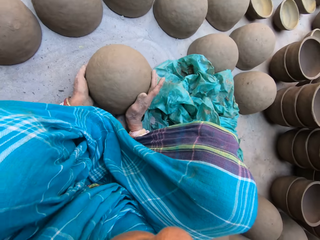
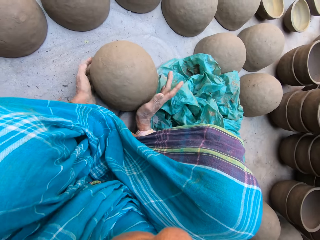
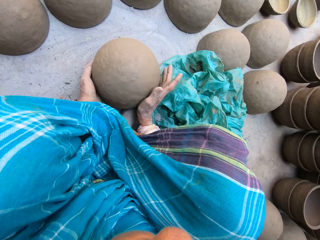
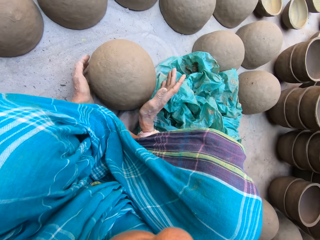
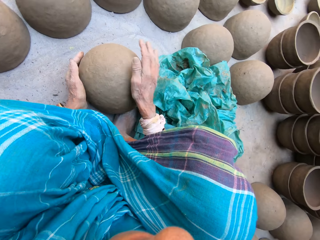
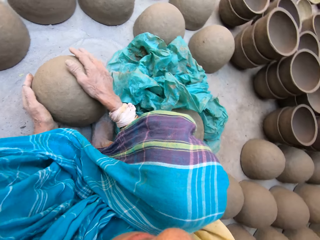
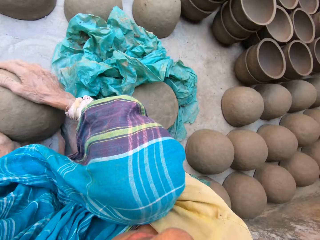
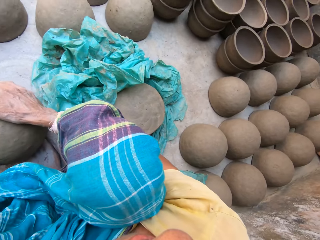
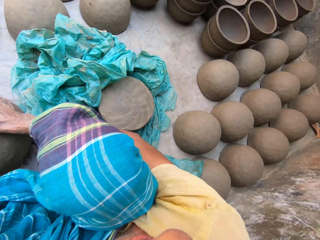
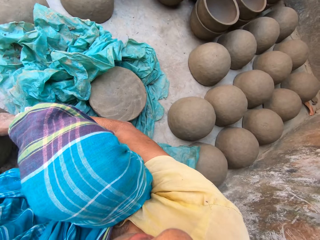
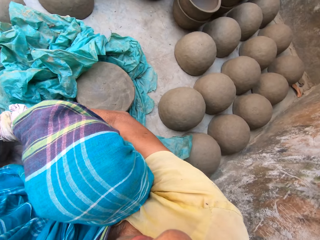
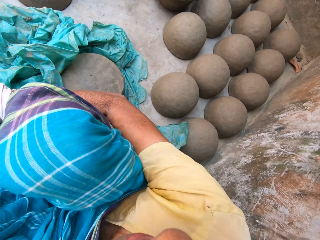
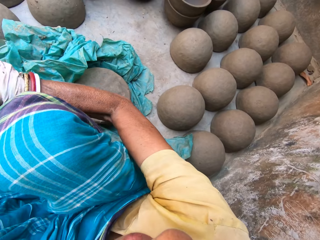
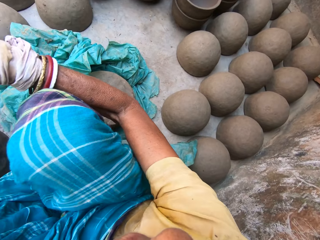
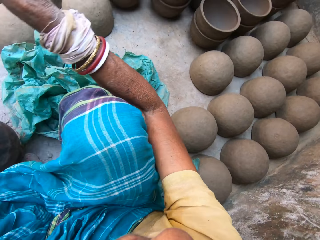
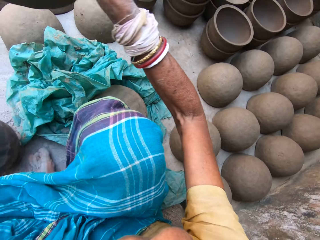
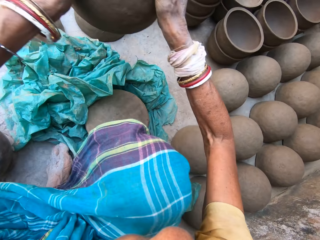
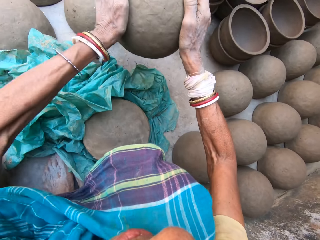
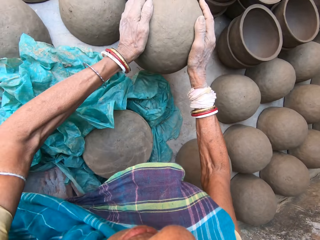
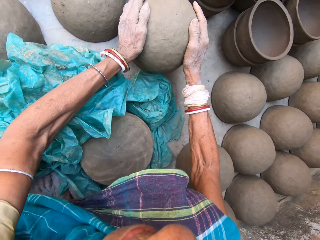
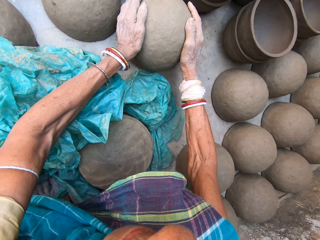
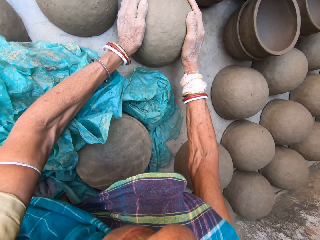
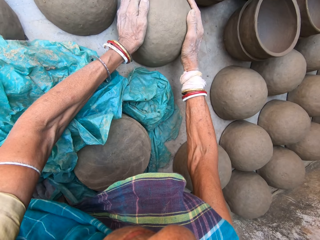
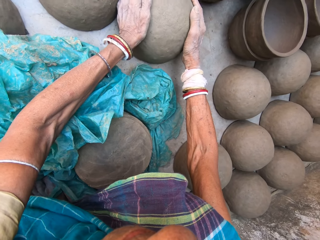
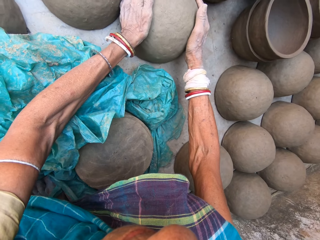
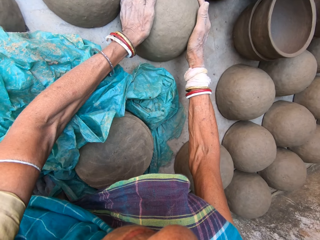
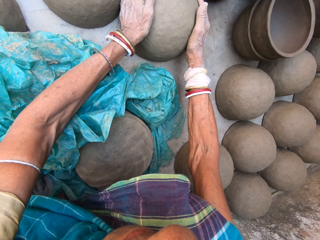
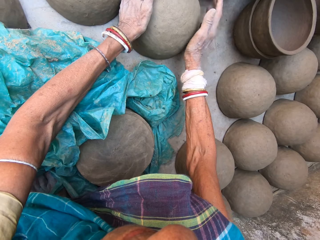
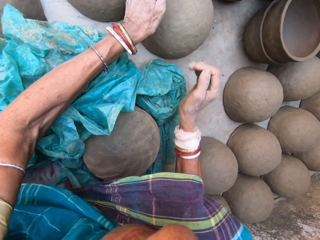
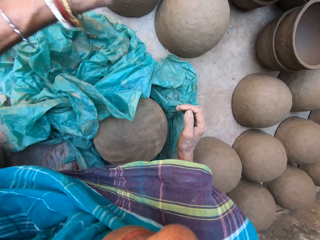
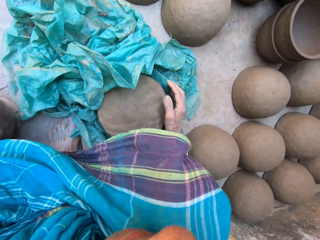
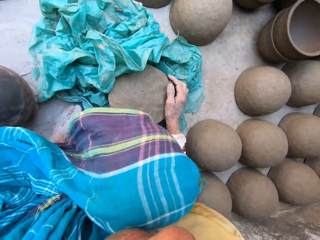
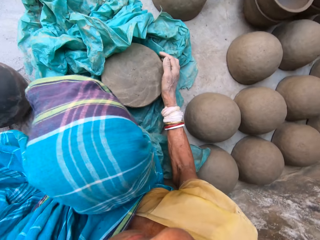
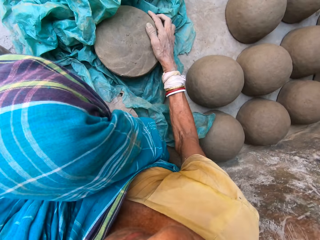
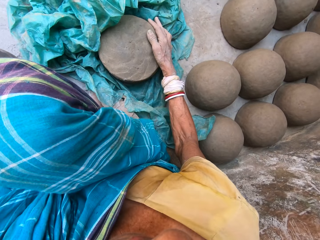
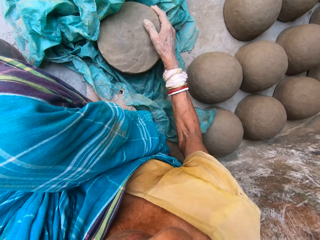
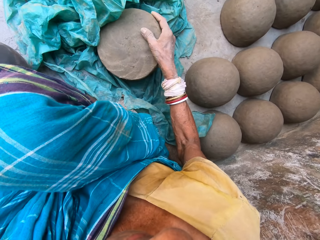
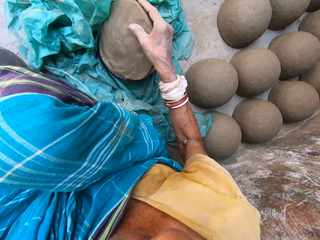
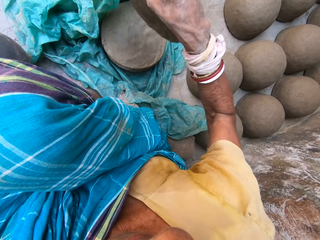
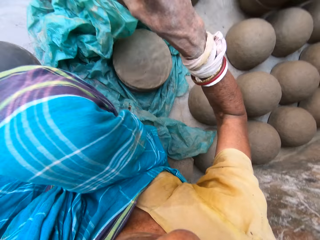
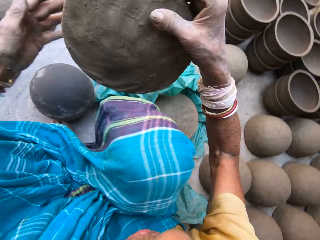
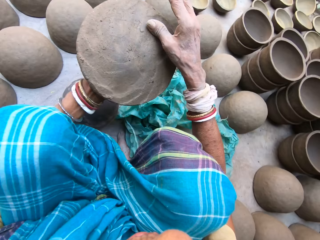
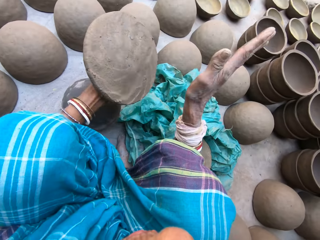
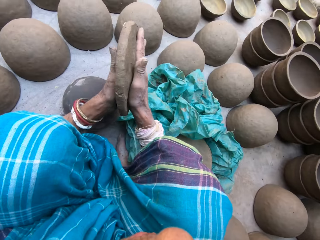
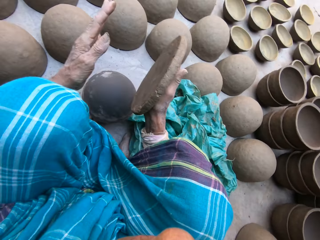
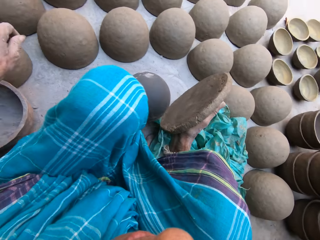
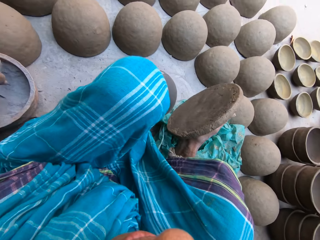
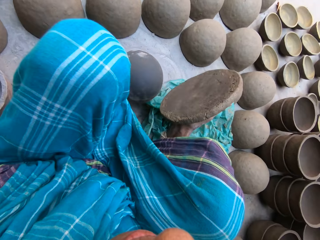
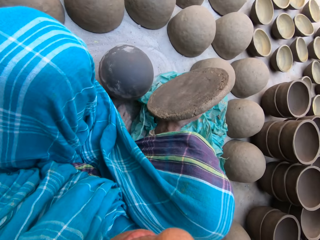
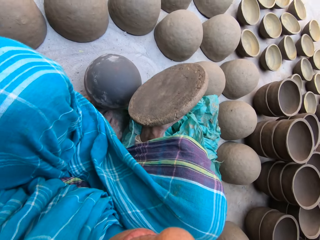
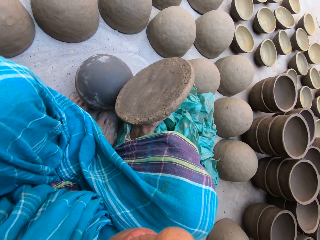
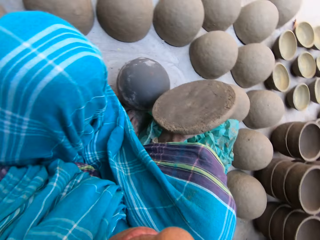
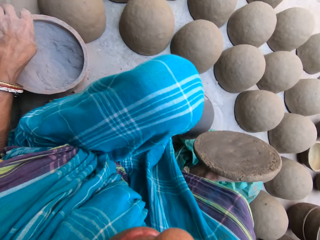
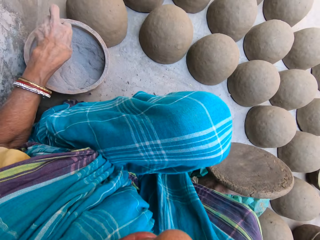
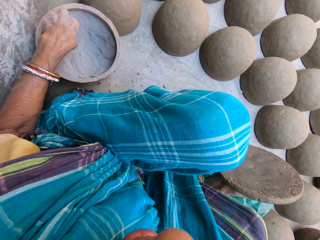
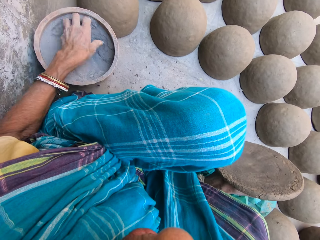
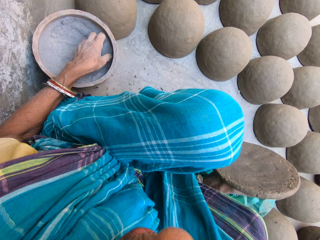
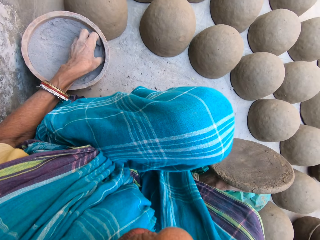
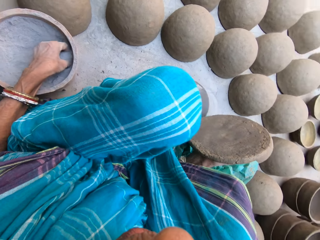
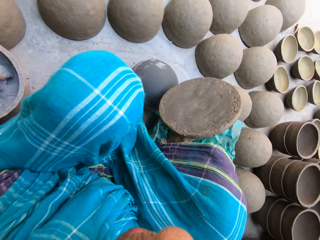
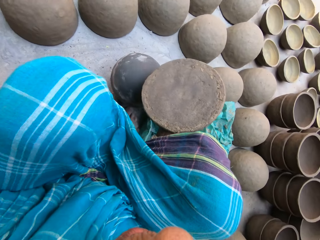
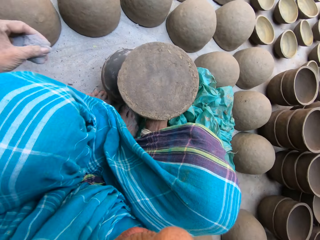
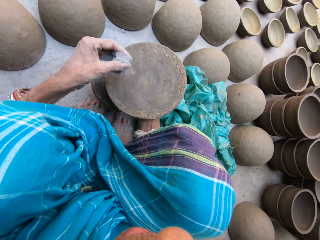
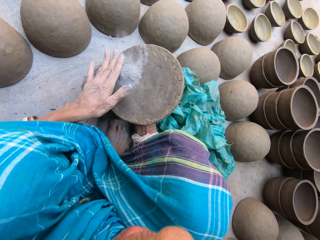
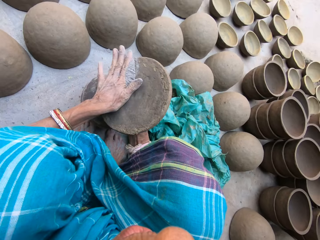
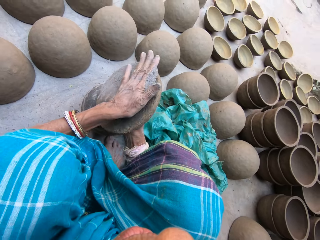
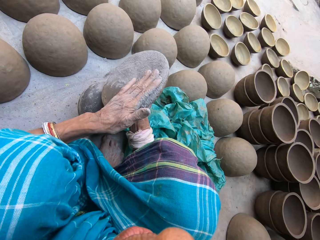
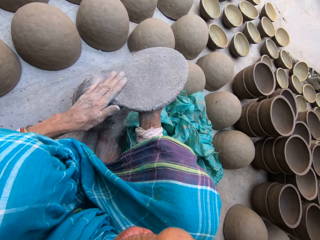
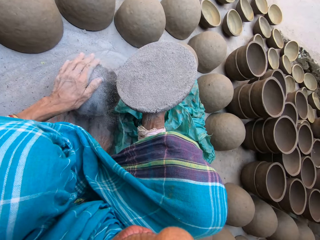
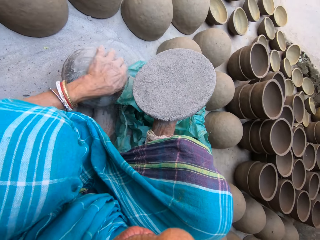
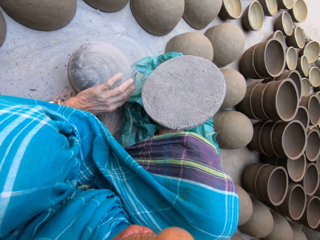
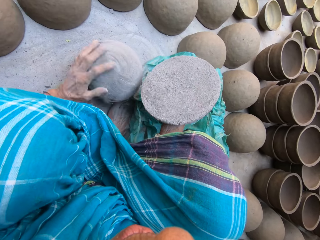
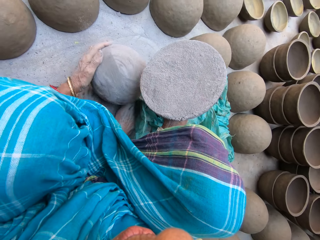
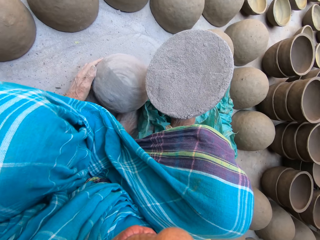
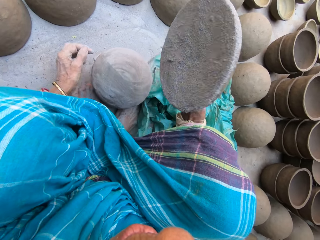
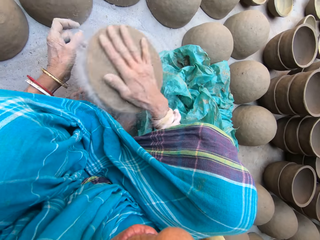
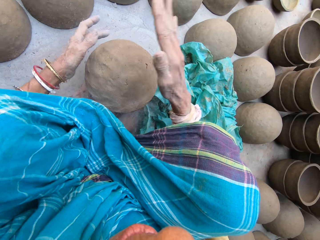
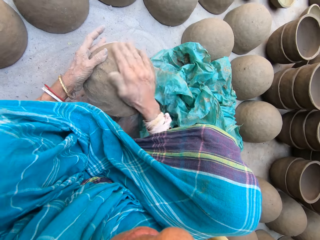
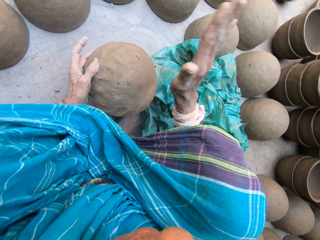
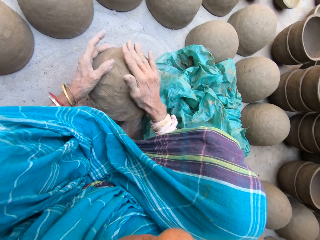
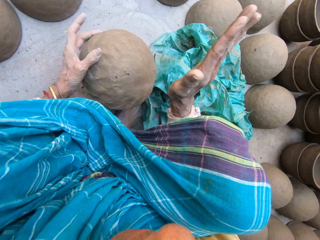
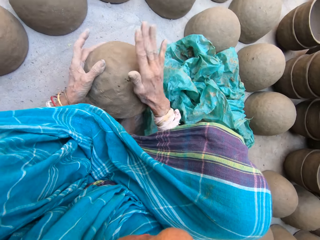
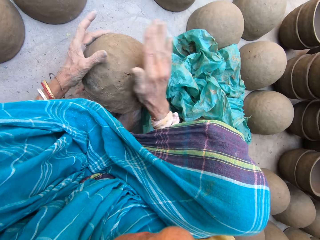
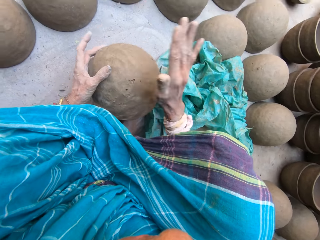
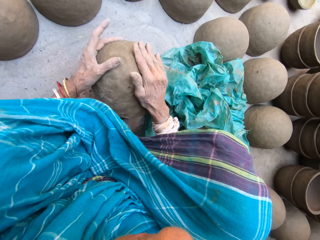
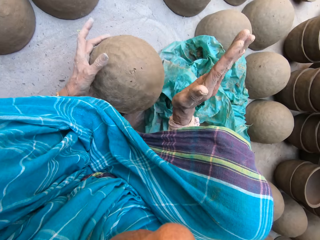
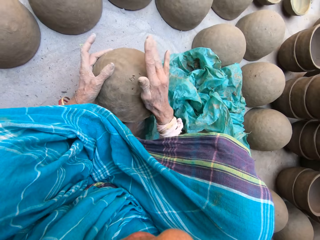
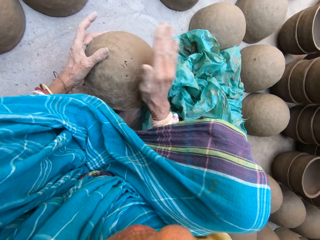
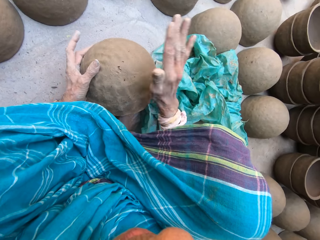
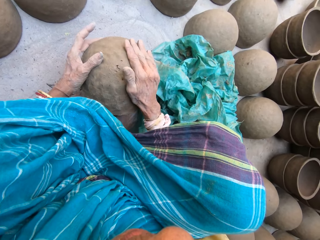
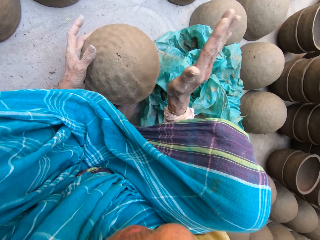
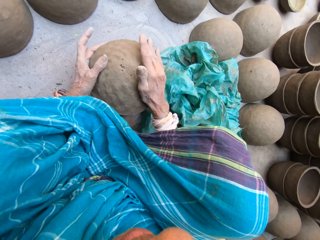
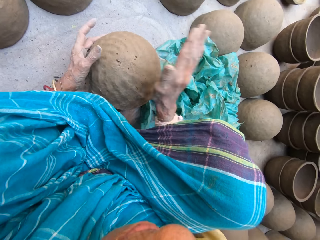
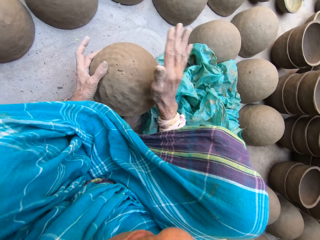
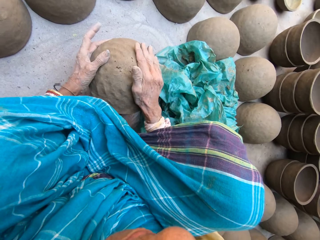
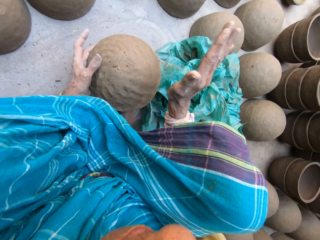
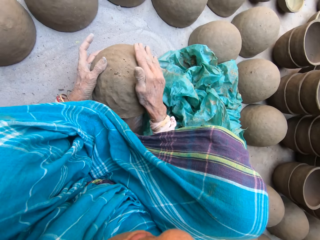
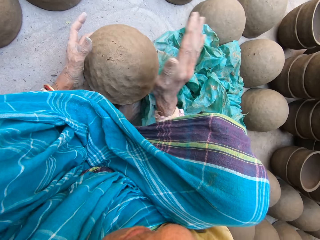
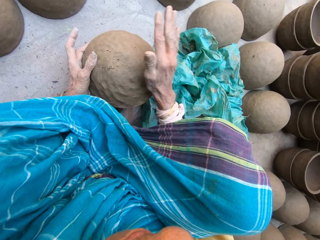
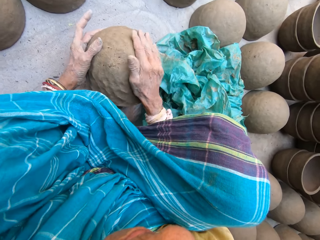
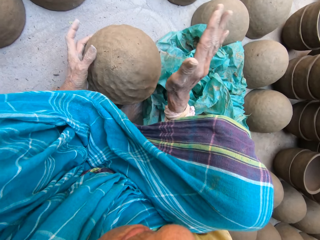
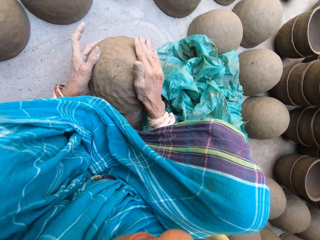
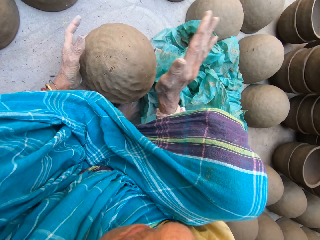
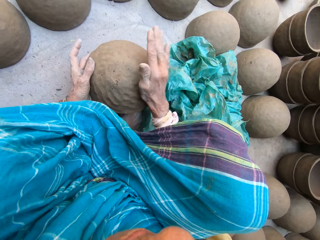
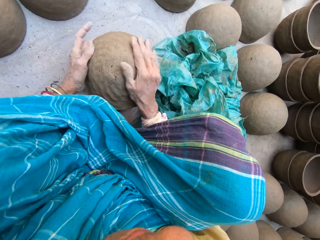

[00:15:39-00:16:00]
The camera wearer holds the pot. They carry the pot, lift the pot, and place the pot aside together with other pots. They pick up clay. They hold the clay with the left hand and hit the clay. They scoop fine sand from a pot by hand. They apply the fine sand on the clay and spread the sand on the clay. They apply the sand on the pot. They place the clay on top of the pot. They hit the clay on the pot.
